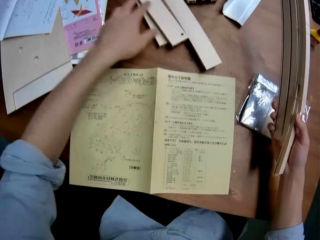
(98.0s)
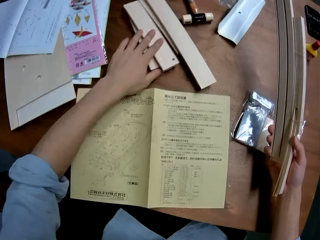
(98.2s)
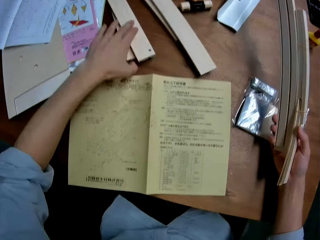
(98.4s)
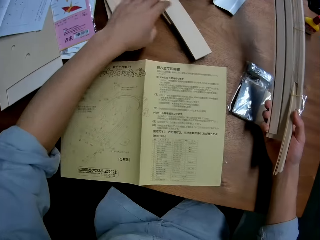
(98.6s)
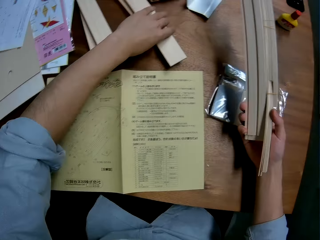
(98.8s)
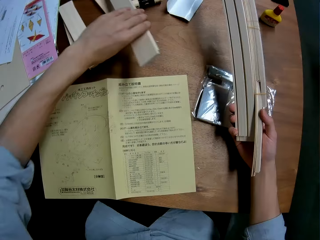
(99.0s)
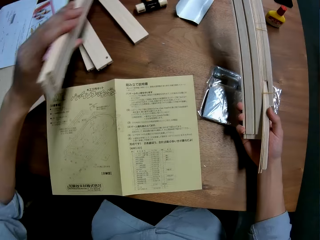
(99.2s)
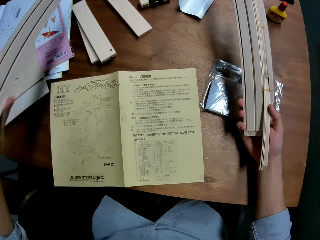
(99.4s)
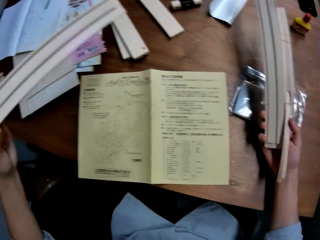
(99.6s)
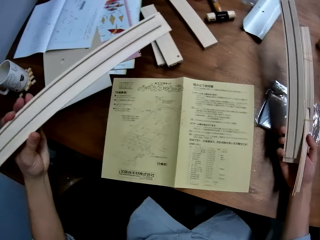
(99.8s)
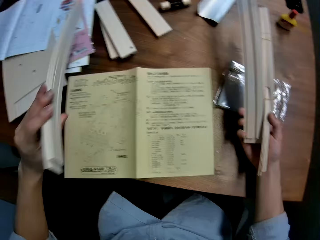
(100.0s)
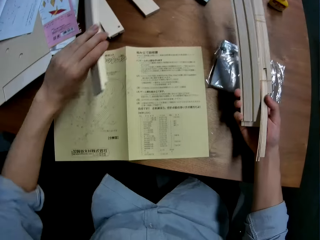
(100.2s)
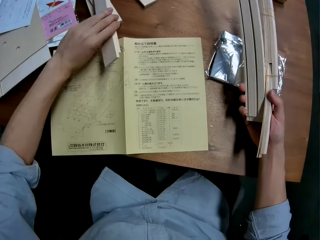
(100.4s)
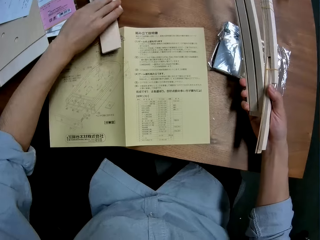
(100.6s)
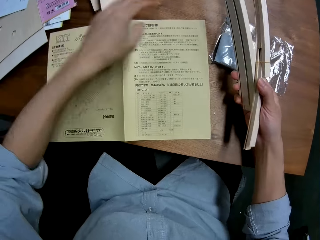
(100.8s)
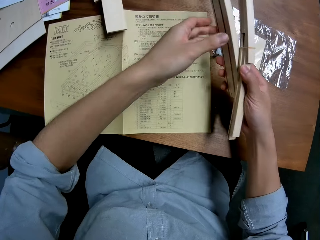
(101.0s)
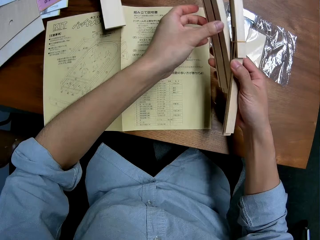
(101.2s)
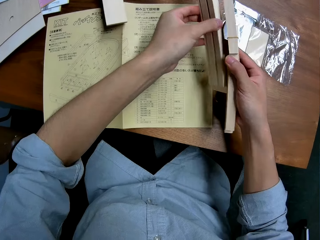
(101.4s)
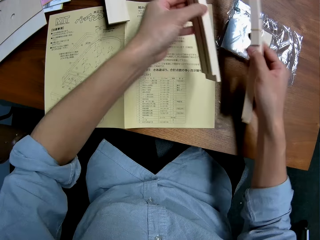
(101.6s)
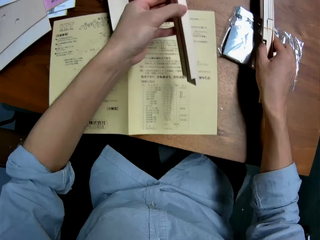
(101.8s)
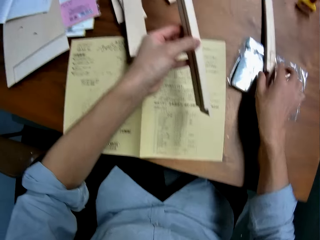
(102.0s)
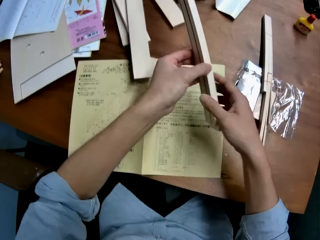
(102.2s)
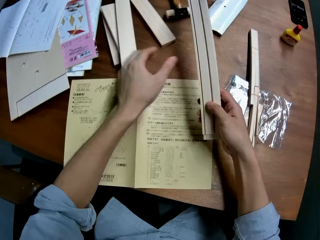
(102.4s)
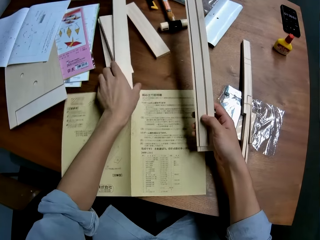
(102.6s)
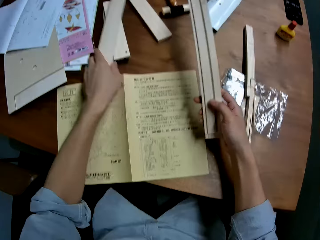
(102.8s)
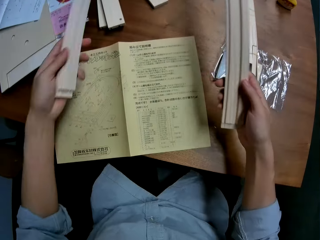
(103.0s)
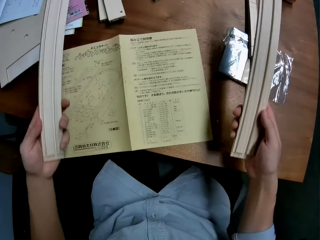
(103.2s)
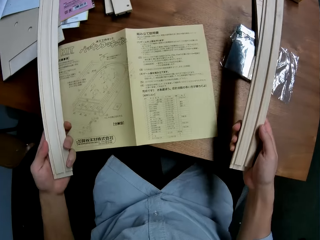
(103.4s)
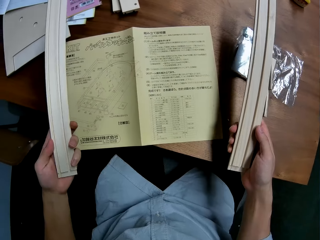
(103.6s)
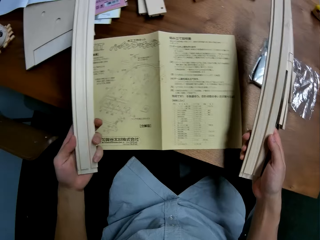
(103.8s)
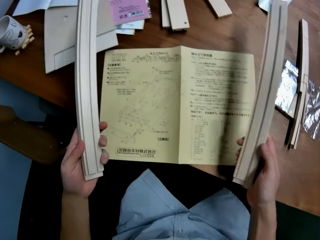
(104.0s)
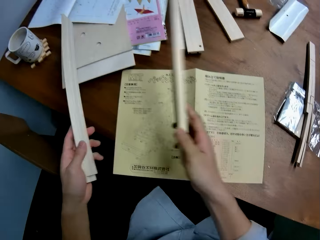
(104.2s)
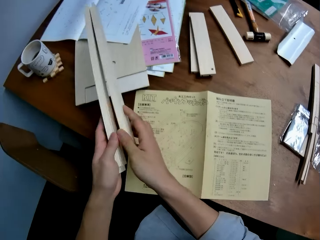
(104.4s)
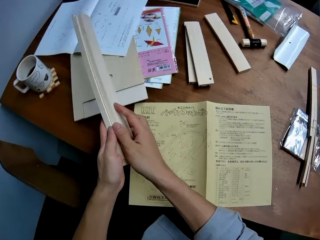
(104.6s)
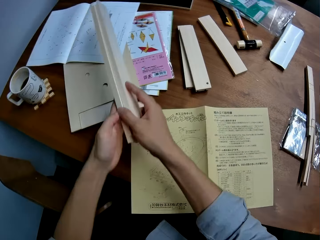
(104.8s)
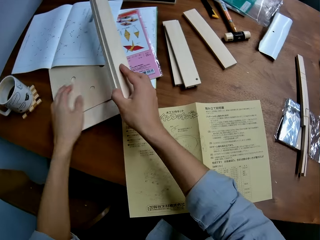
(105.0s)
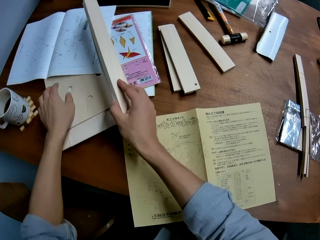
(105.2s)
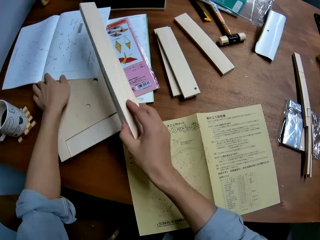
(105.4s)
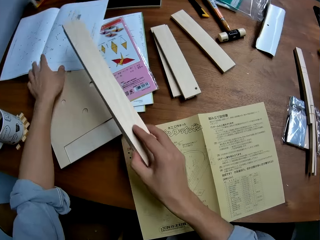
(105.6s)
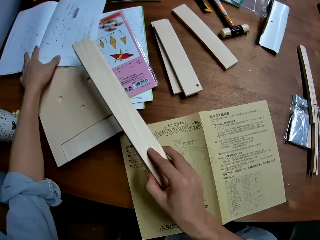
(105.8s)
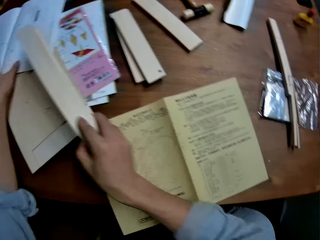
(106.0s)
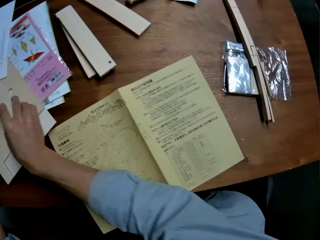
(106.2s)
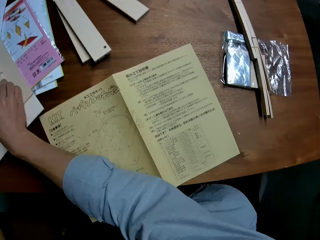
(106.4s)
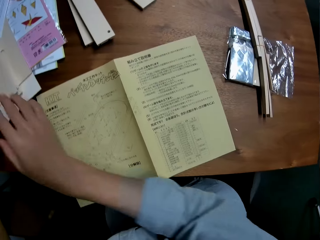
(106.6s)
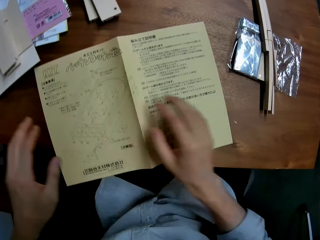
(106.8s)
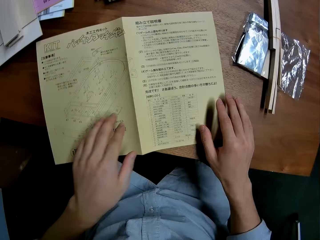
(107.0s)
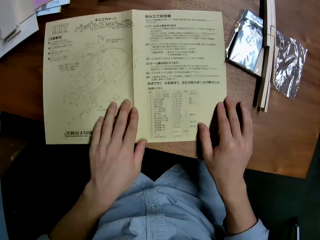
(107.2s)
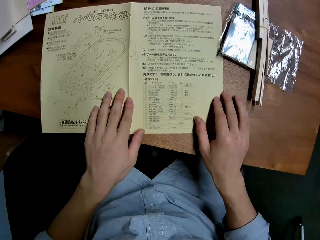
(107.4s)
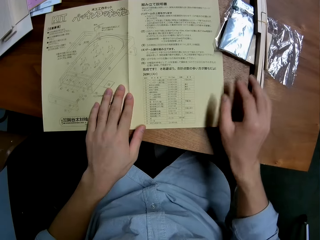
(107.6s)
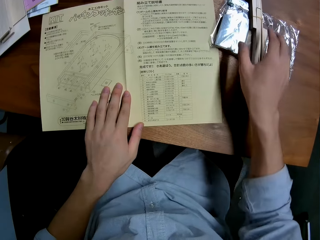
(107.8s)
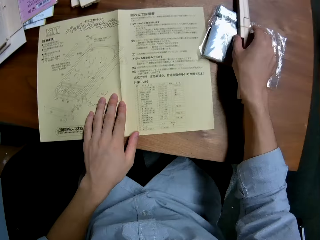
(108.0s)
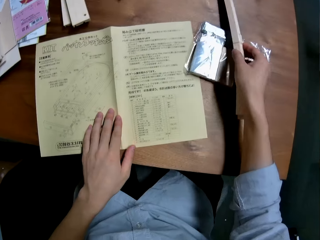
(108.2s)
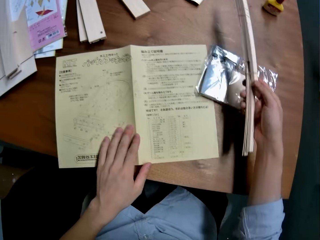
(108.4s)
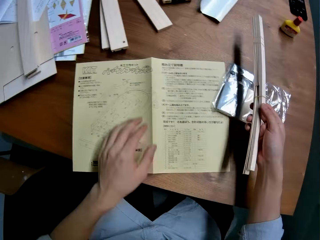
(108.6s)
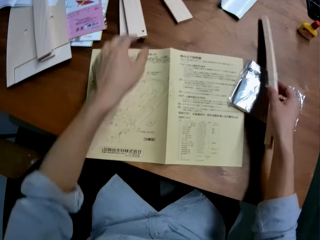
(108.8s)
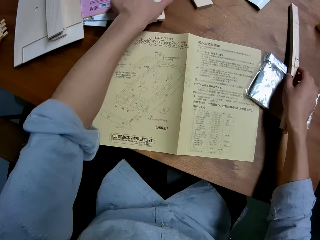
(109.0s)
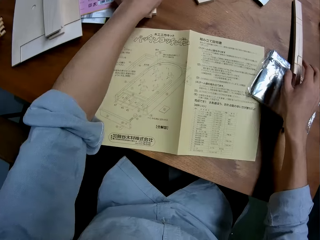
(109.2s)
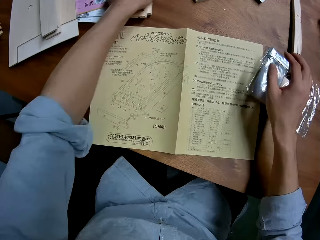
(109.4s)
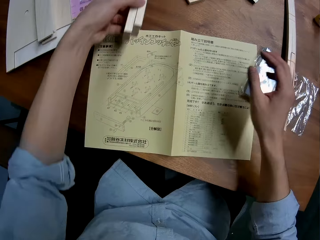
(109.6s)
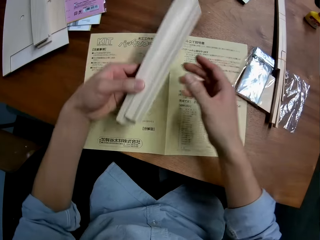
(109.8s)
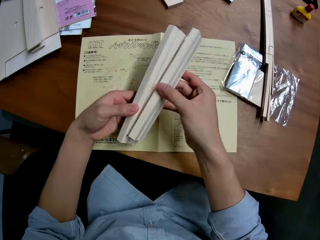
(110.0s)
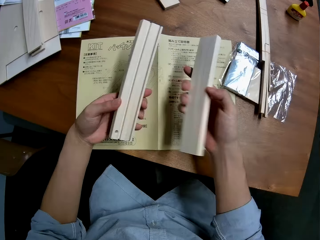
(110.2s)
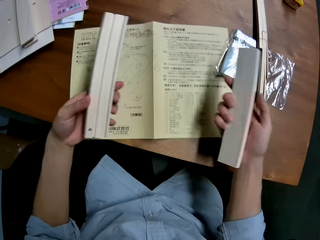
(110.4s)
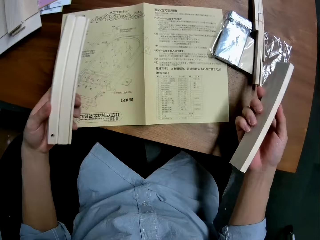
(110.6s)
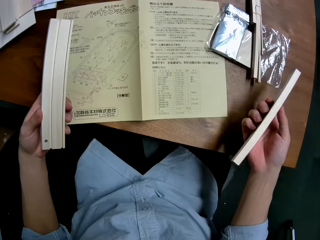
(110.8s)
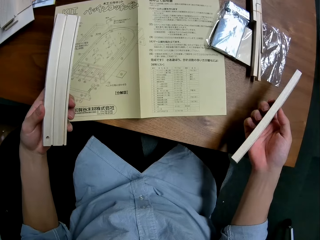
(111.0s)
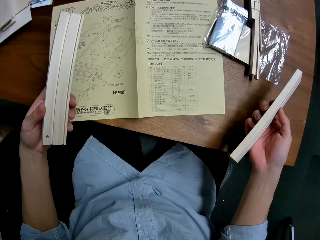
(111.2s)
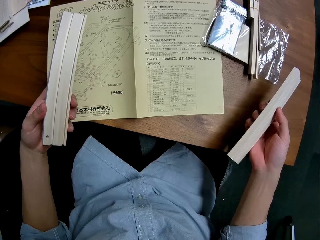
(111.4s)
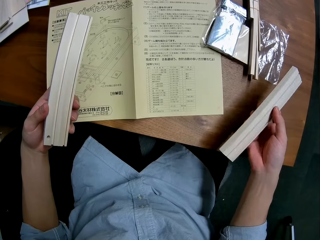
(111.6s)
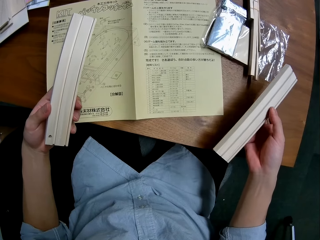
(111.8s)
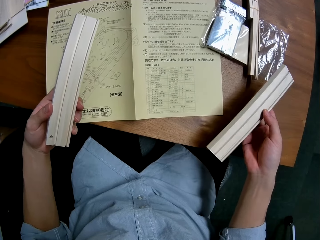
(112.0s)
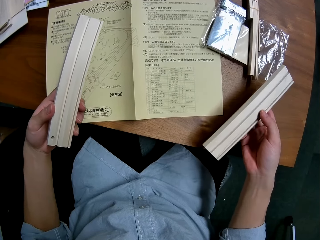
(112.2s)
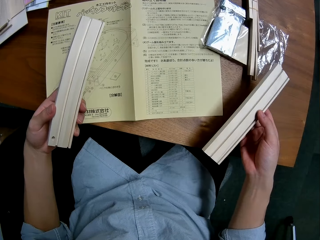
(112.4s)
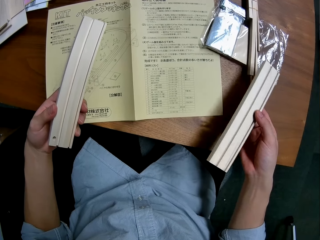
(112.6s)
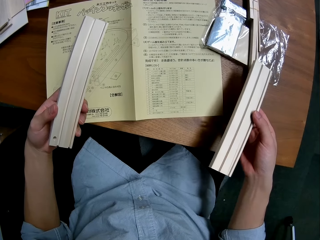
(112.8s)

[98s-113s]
The camera wearer adjusts other woods on the table. He carries another piece of wood from the table. He picks a piece of wood on the table. He puts a piece of wood on the table. He takes a piece of wood from his right hand. He puts a piece of wood on the table. He picks a piece of wood on the table. He puts a piece of wood on the table. He takes some pieces of wood from the table. He picks a piece of wood on the table.

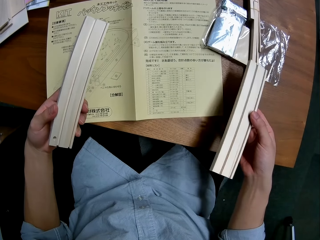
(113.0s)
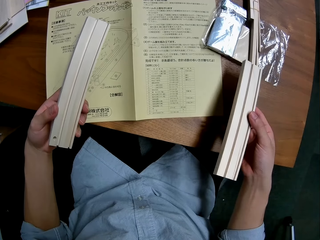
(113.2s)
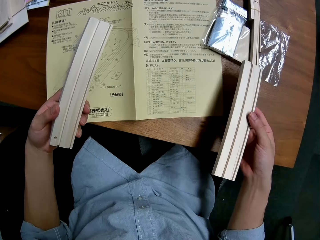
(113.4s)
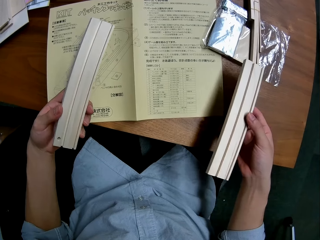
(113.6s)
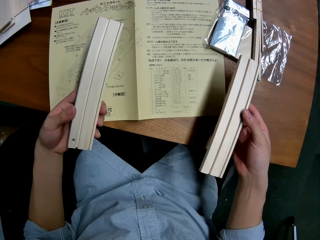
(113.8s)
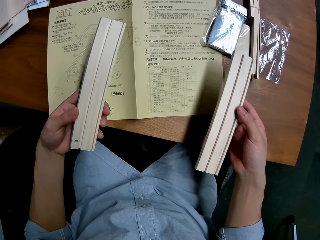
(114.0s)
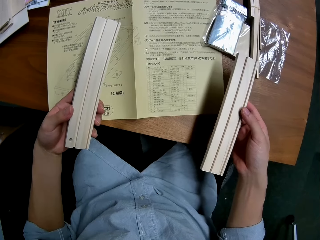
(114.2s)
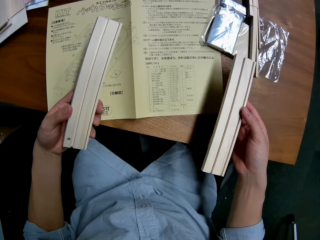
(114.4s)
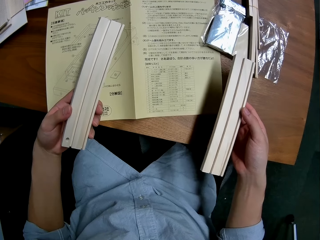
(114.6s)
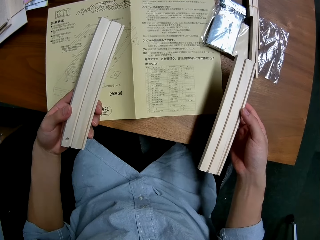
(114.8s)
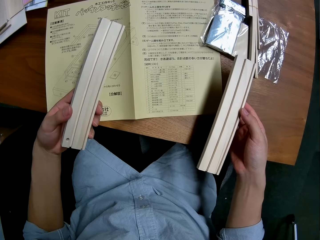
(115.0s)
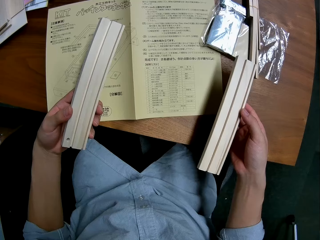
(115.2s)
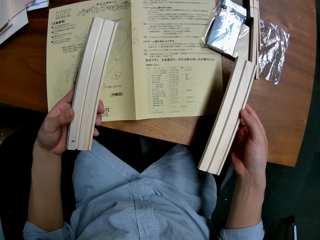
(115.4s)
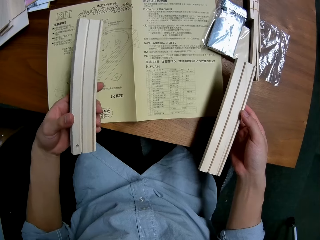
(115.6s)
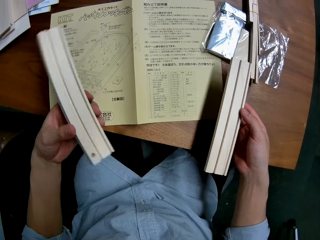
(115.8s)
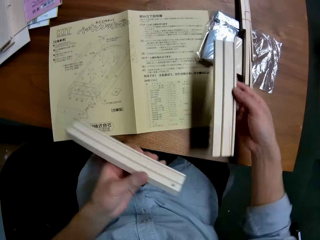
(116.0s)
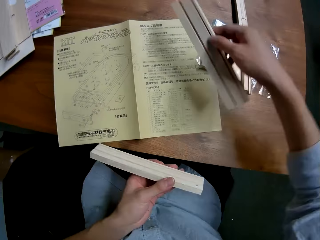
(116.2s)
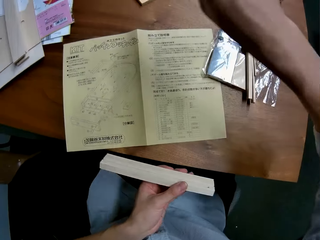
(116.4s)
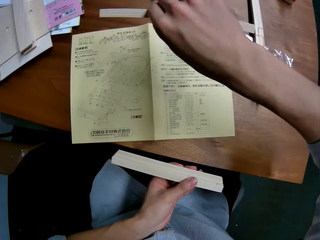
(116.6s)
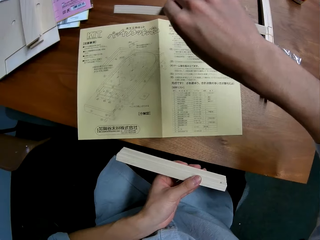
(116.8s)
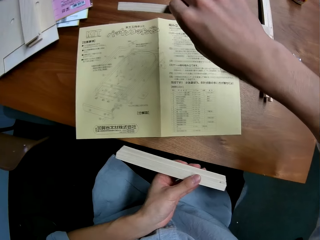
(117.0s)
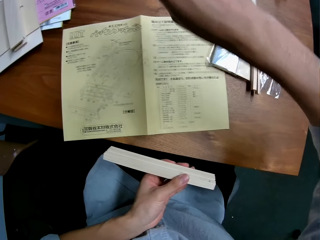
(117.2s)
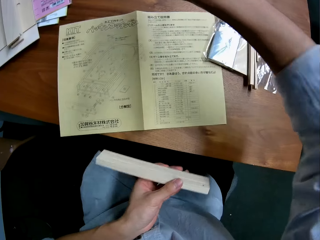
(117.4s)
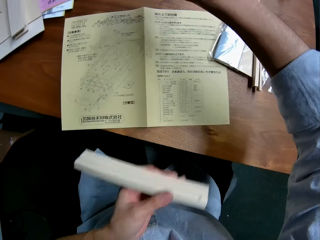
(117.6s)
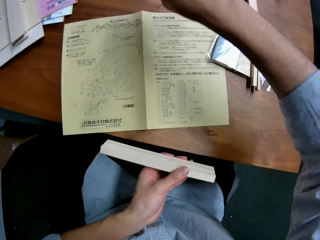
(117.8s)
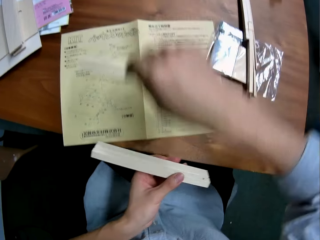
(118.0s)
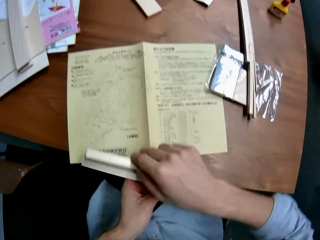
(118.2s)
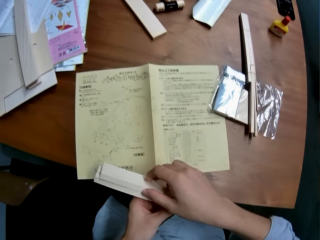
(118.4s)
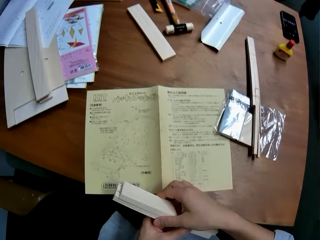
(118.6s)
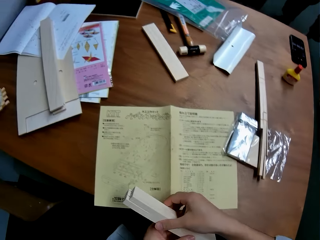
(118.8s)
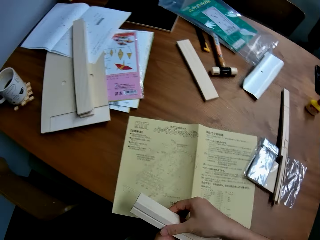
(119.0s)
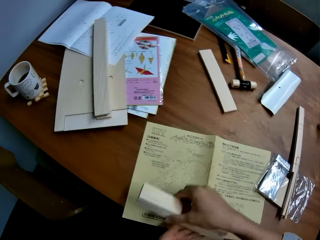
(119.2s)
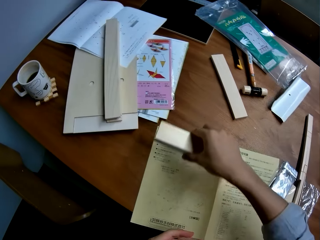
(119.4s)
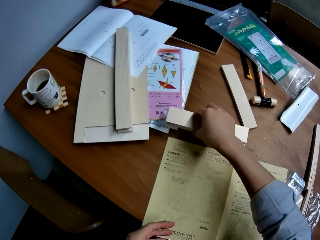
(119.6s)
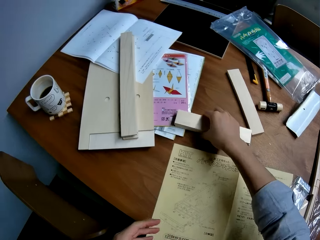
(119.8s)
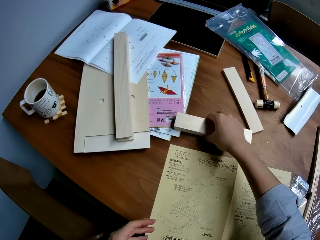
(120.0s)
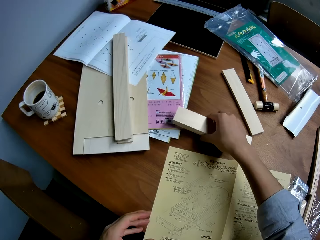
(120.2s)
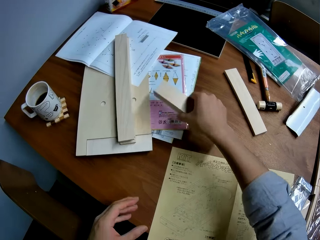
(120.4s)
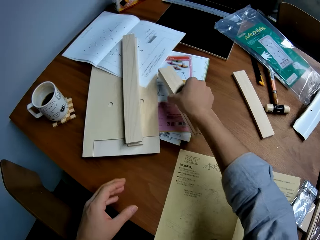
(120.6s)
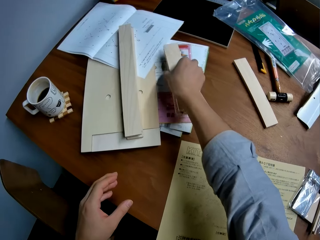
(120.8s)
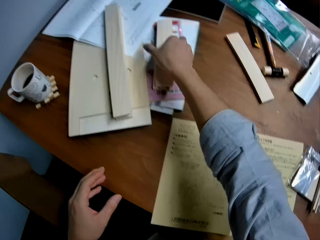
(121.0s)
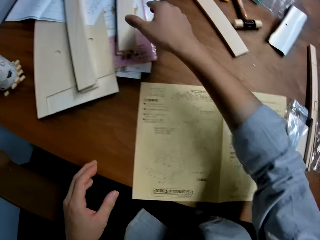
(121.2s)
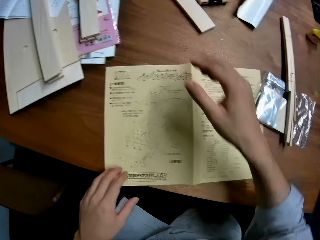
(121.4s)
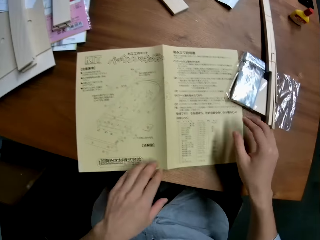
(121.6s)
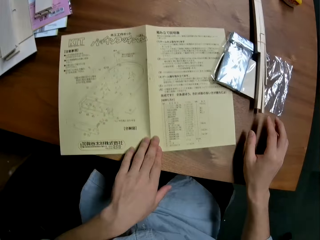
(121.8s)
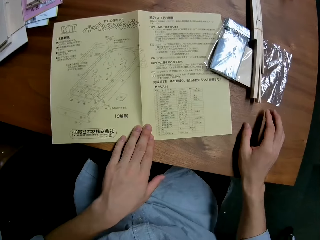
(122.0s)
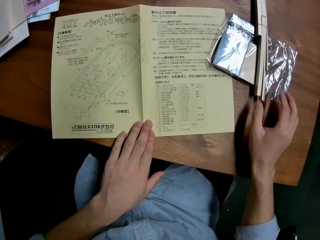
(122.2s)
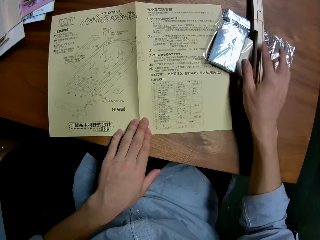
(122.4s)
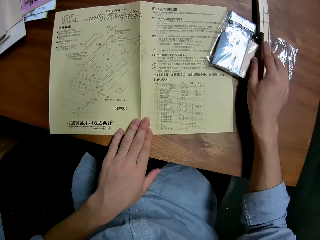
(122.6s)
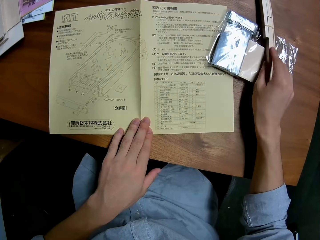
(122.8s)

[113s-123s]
The camera wearer joins pieces of wood. They put the pieces of wood on the table. They move the pieces of wood.
